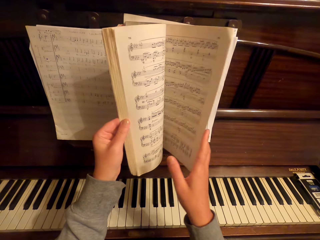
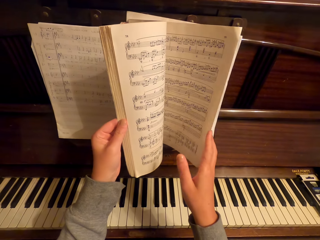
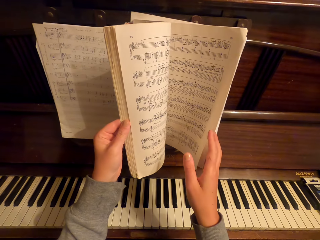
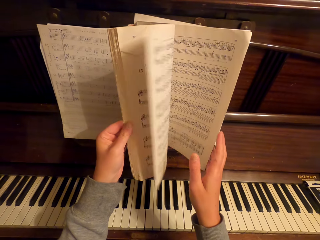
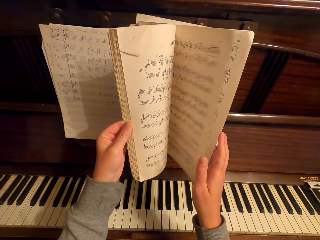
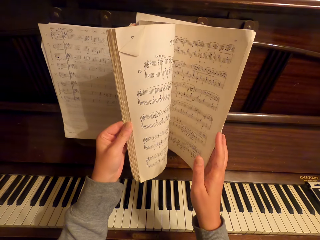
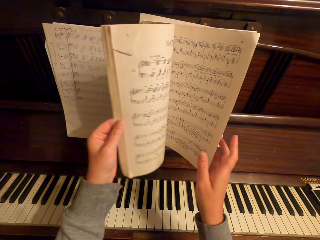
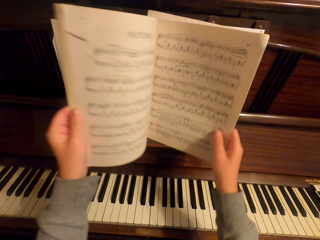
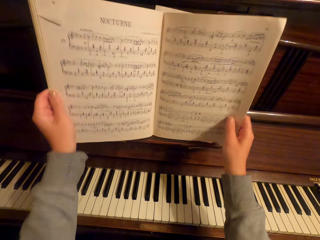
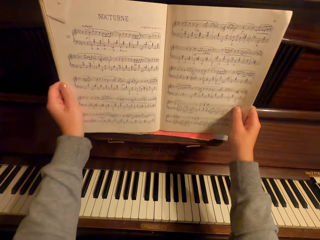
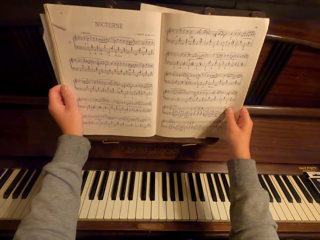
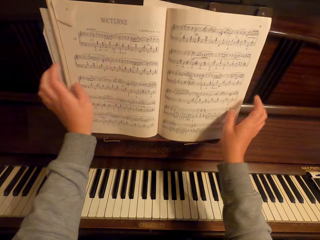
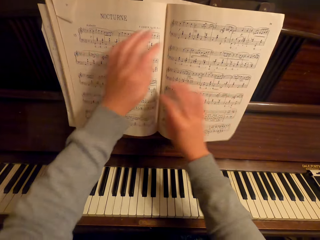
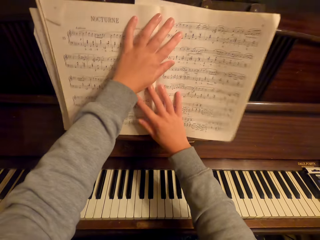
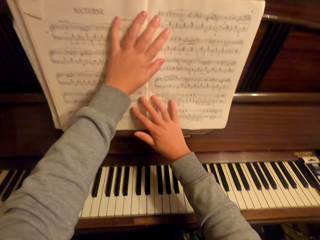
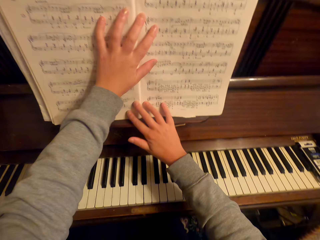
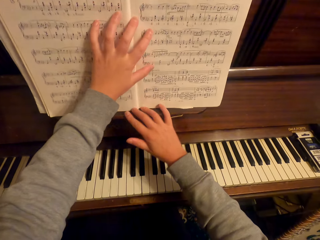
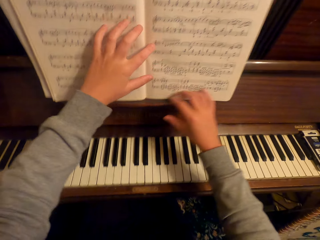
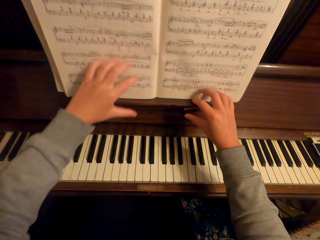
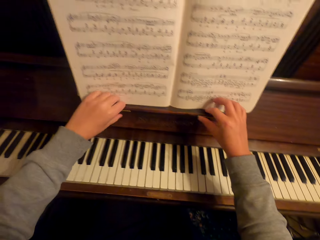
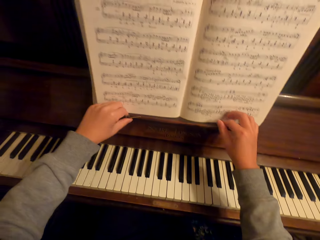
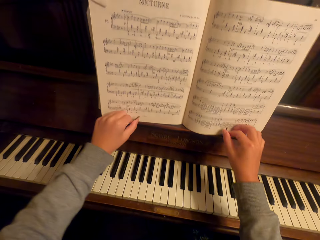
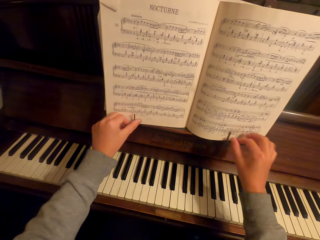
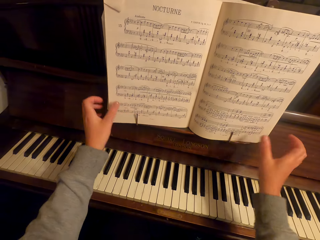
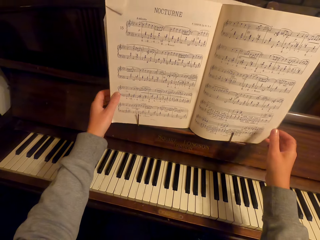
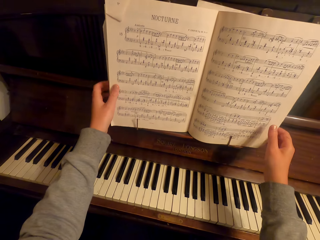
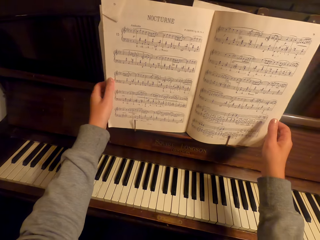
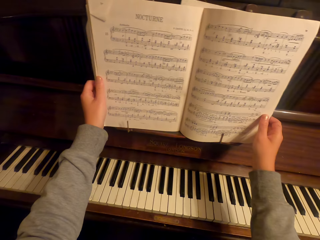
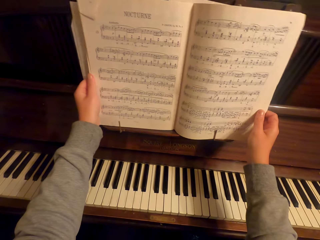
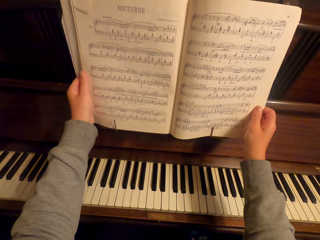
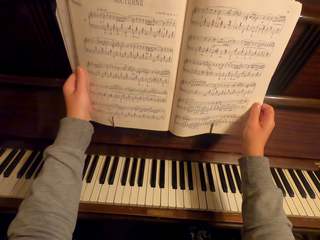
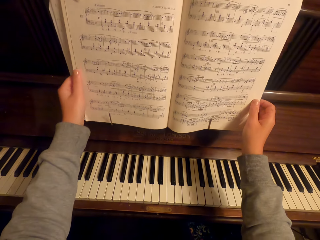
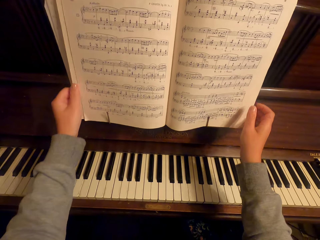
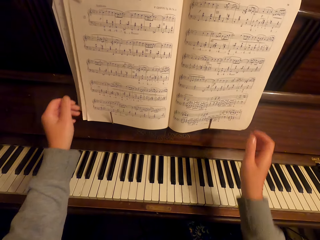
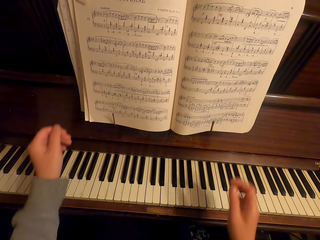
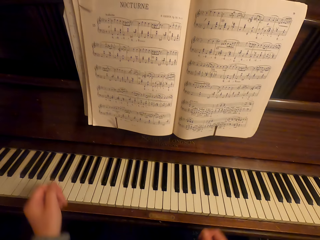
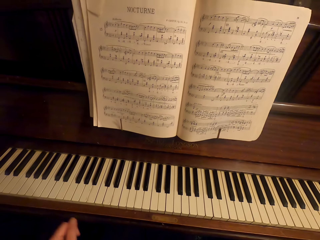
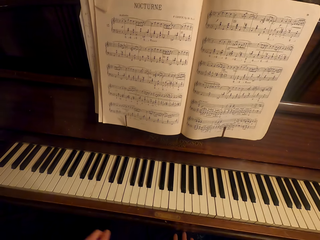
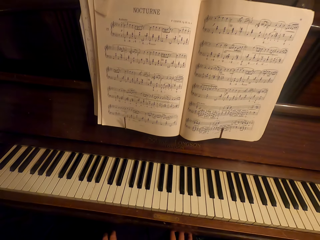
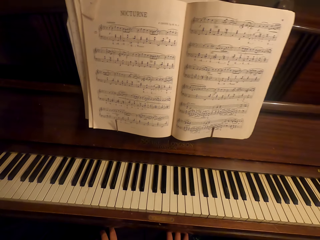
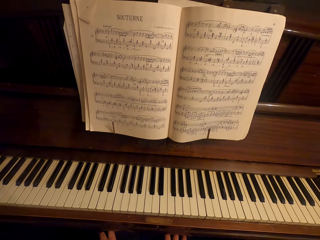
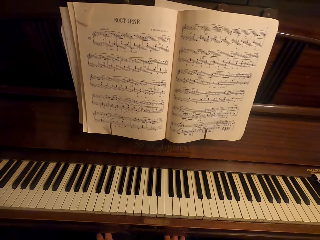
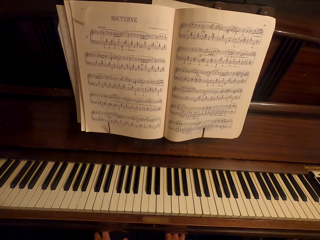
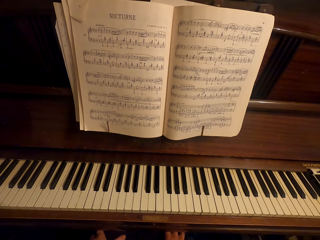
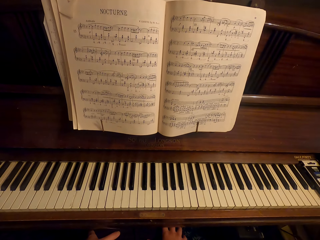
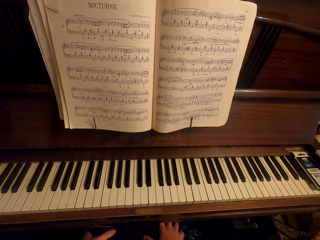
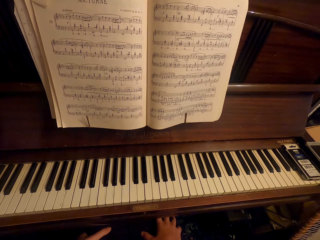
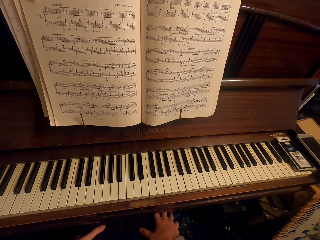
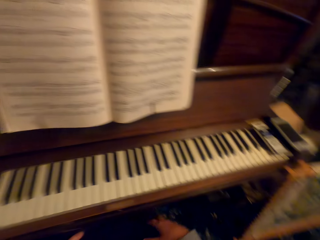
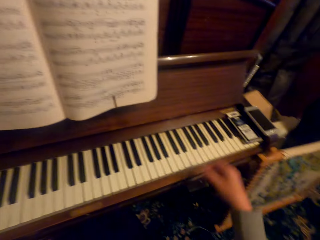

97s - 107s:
The camera wearer flips through the pages. They straighten the book. They hold the book. They lower their hands. They read the book.

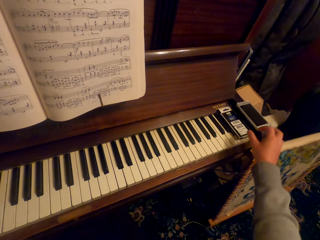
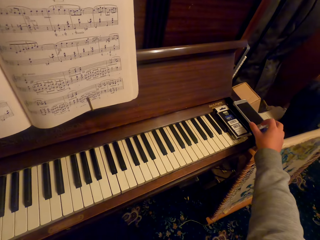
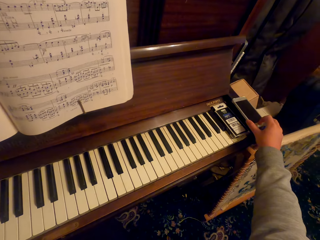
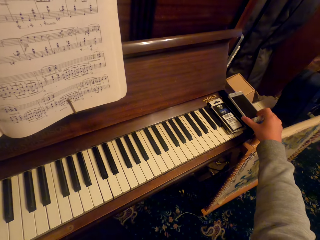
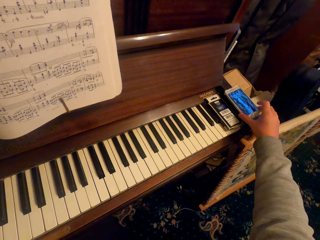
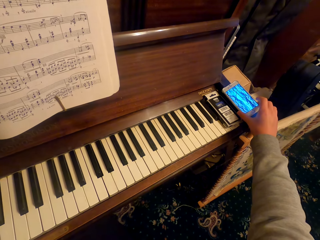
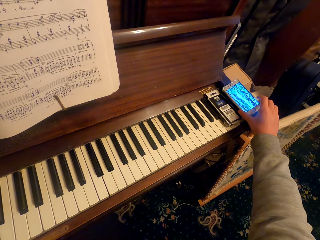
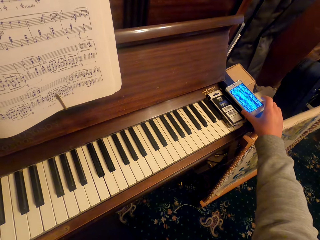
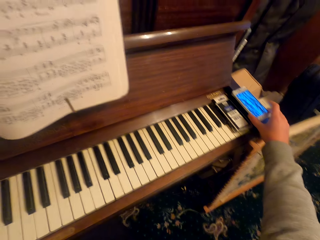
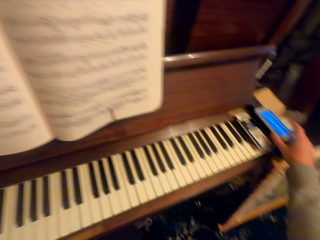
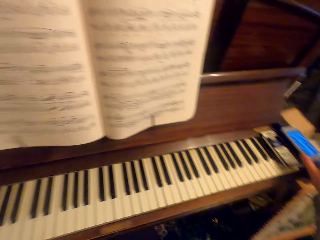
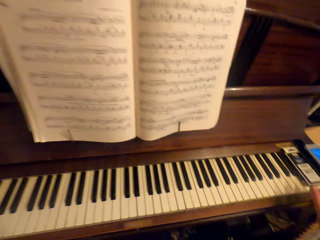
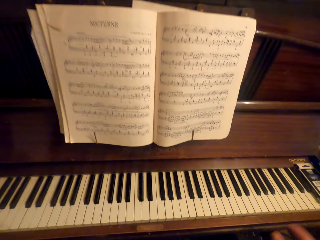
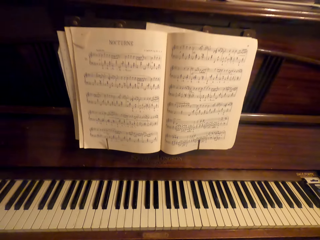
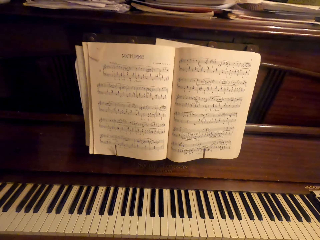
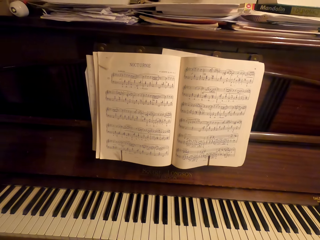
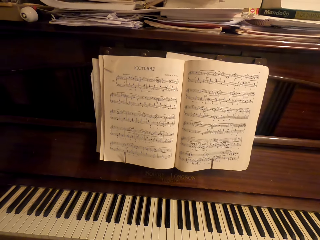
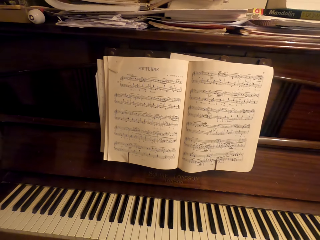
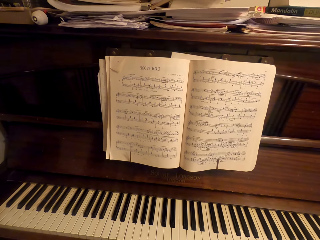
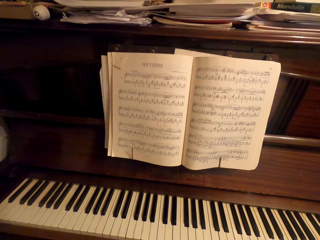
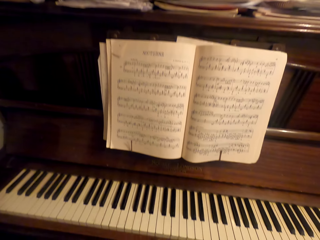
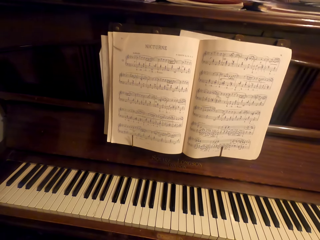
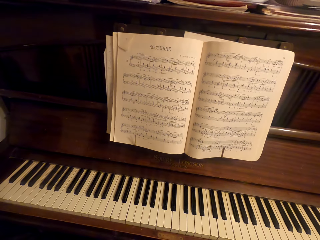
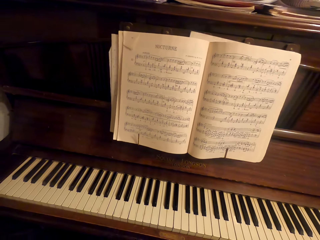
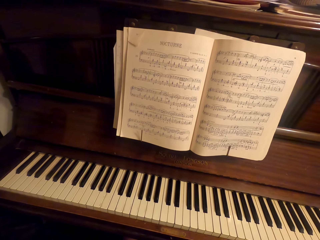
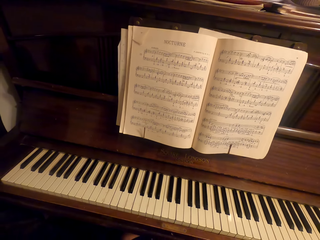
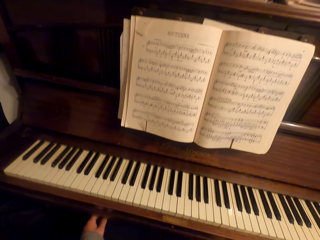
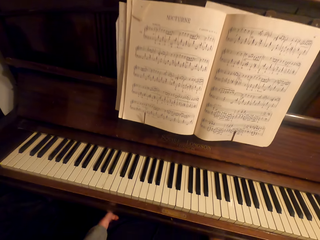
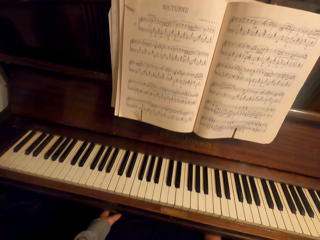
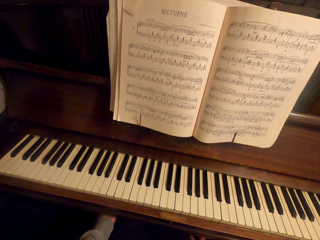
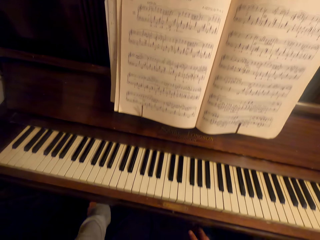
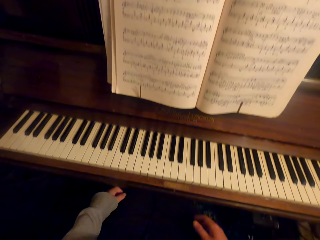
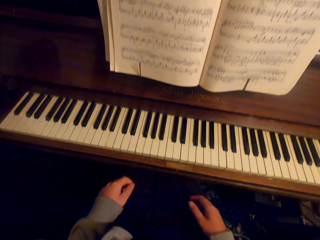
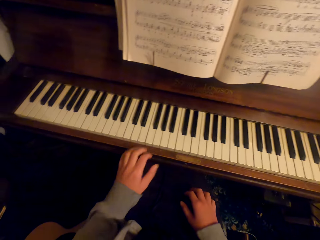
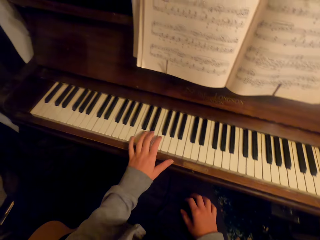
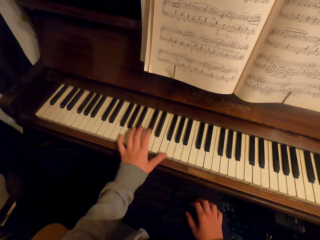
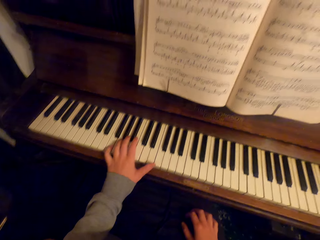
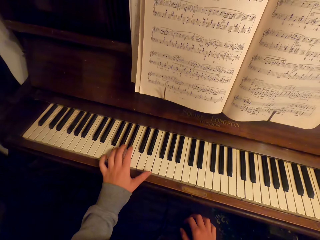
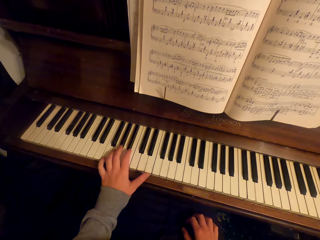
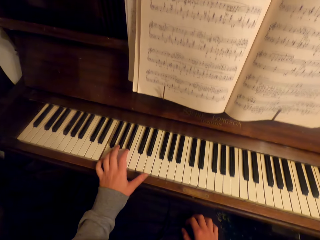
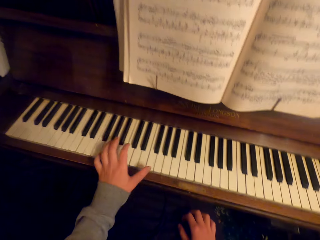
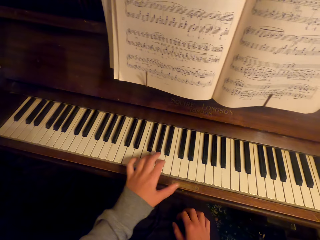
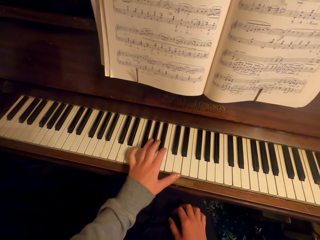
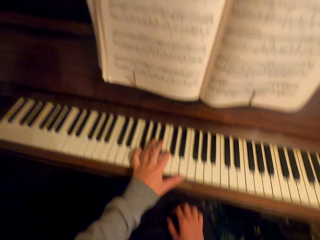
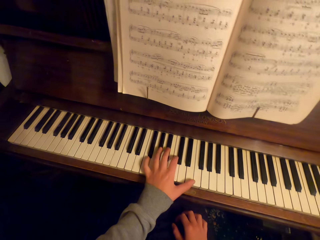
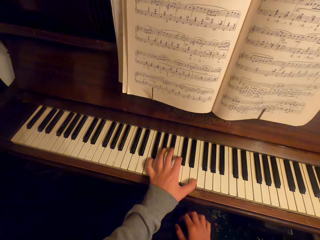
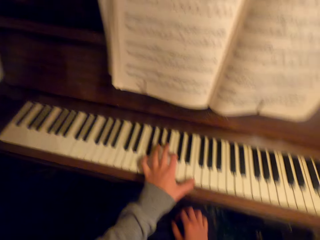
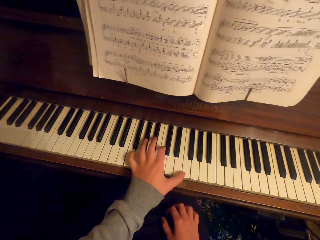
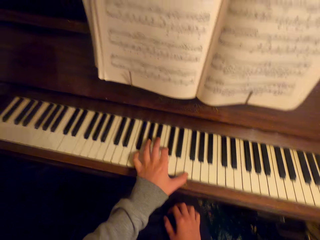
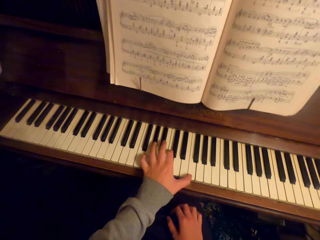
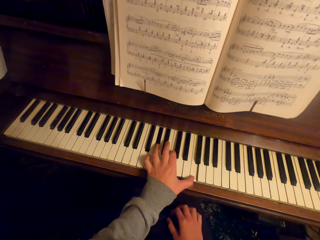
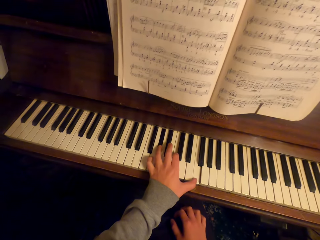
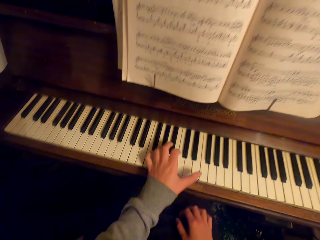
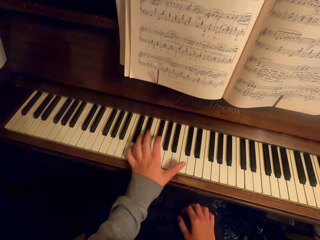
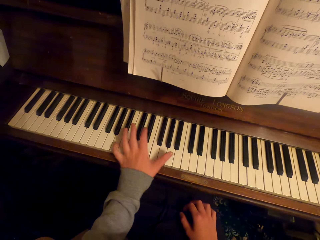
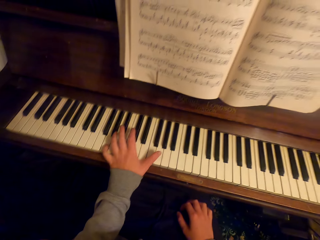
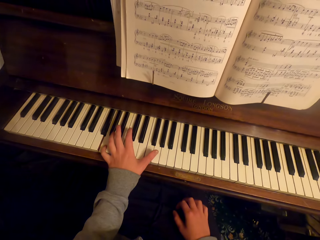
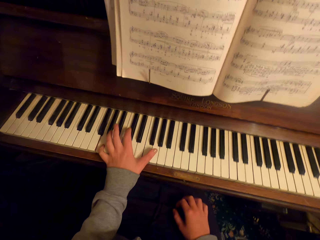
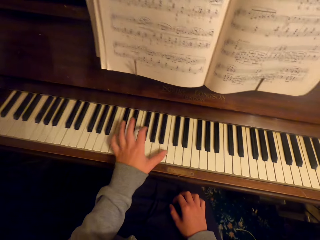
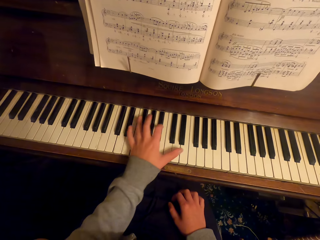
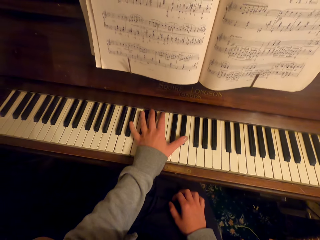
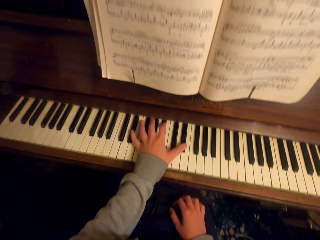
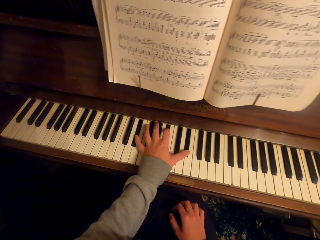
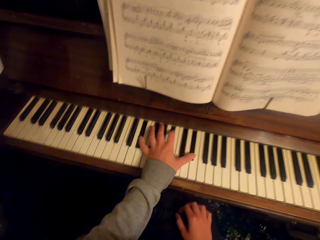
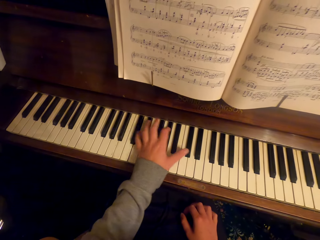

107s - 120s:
The camera wearer presses the phone. They hold the phone. They look forward. They read the book. They play the keyboard with a hand.
